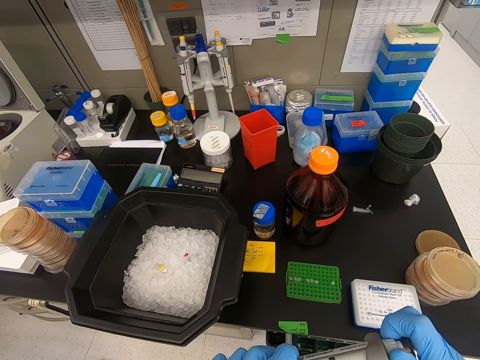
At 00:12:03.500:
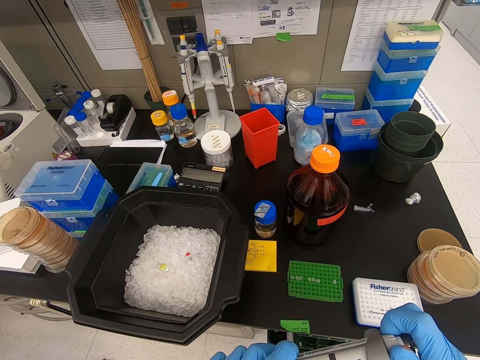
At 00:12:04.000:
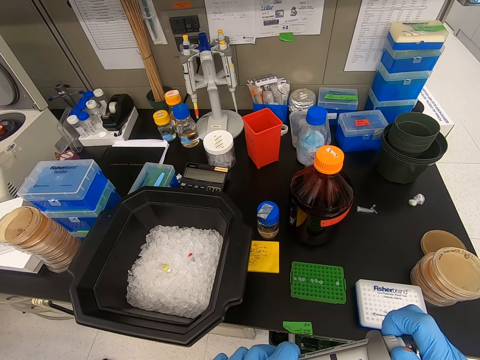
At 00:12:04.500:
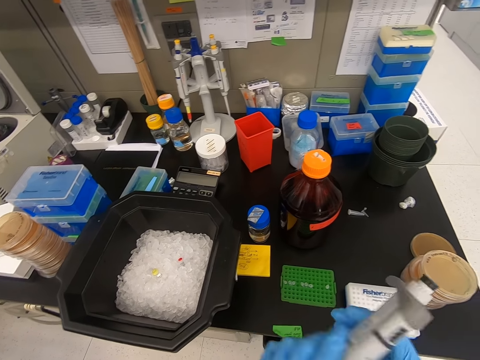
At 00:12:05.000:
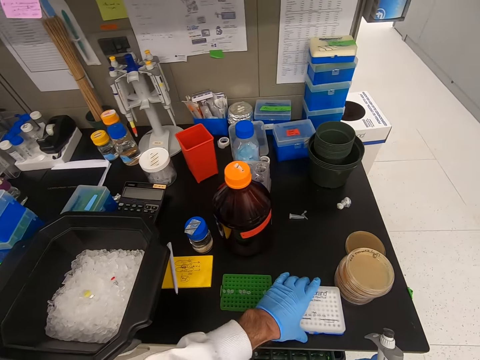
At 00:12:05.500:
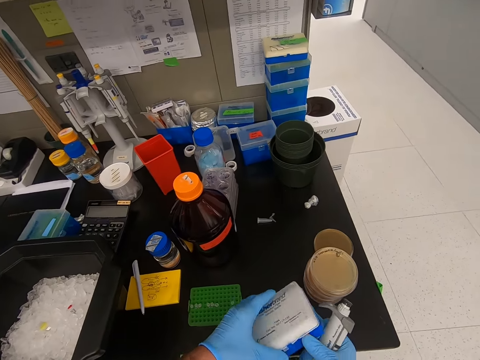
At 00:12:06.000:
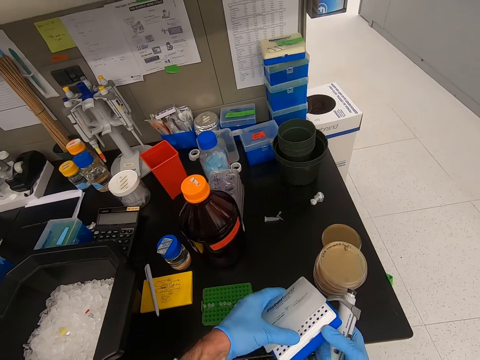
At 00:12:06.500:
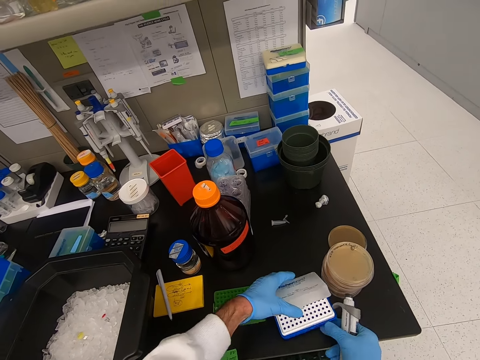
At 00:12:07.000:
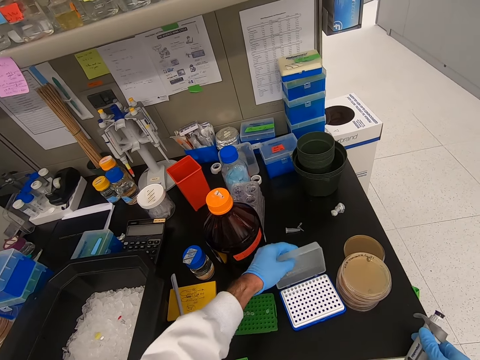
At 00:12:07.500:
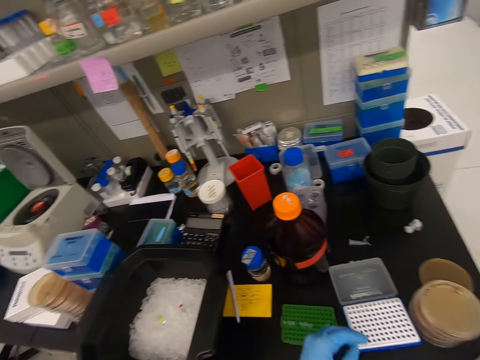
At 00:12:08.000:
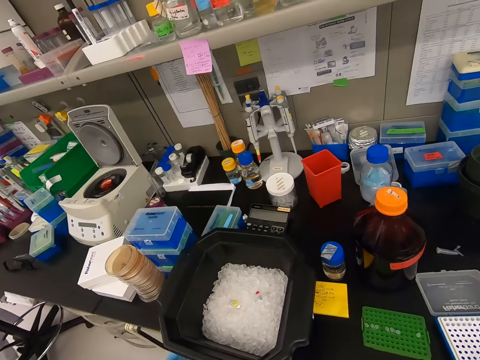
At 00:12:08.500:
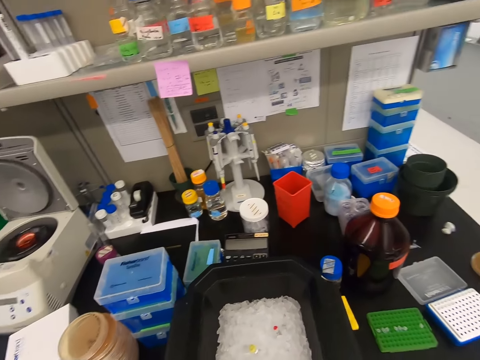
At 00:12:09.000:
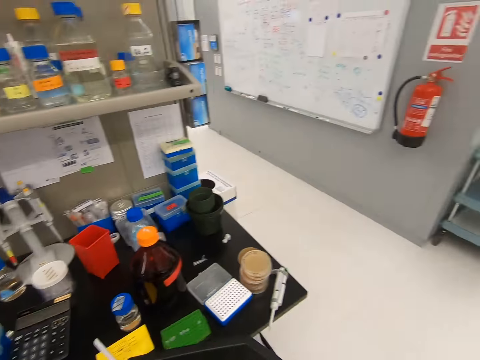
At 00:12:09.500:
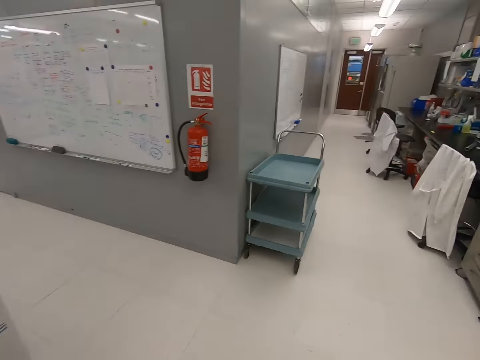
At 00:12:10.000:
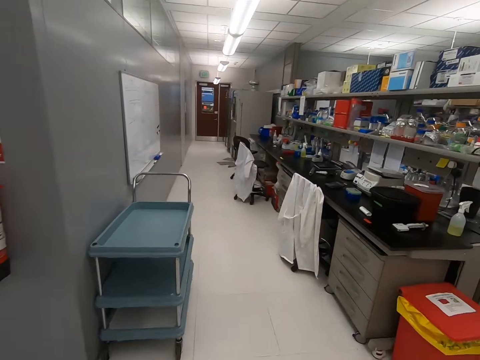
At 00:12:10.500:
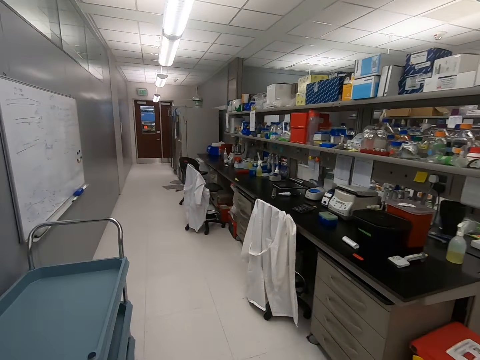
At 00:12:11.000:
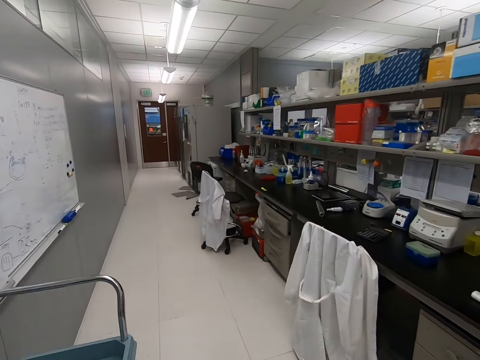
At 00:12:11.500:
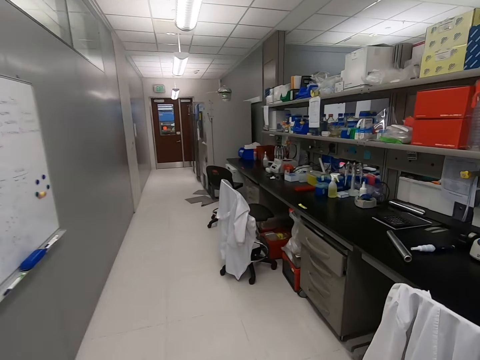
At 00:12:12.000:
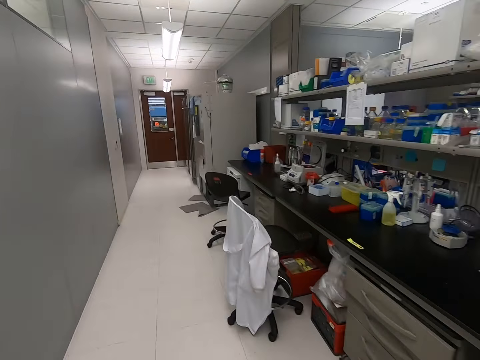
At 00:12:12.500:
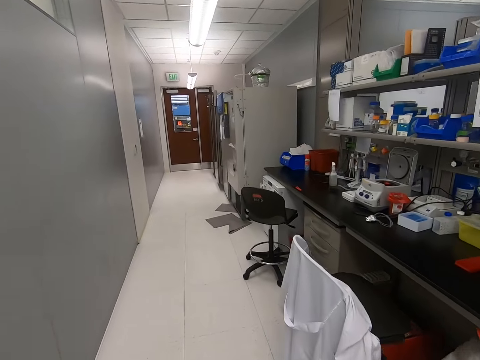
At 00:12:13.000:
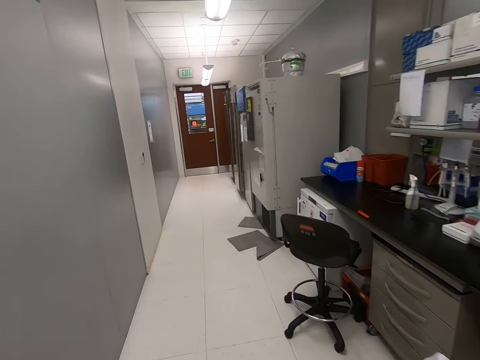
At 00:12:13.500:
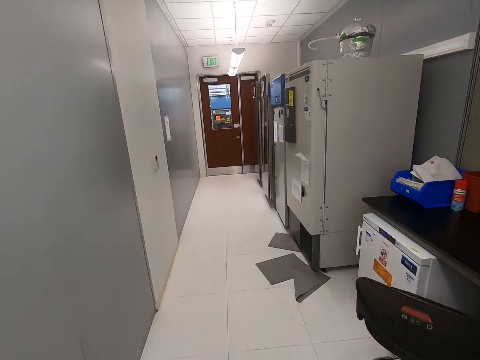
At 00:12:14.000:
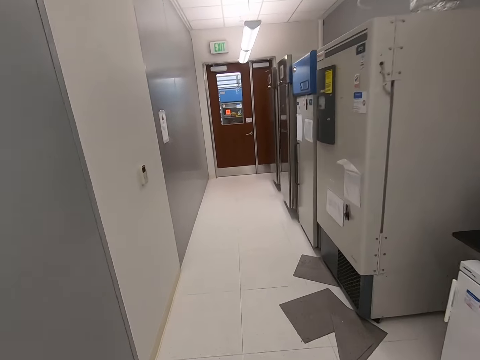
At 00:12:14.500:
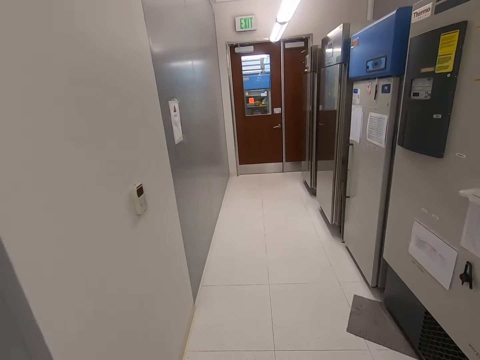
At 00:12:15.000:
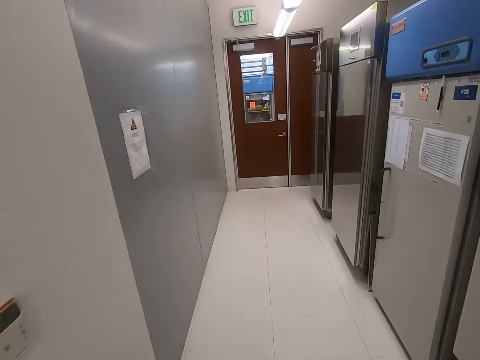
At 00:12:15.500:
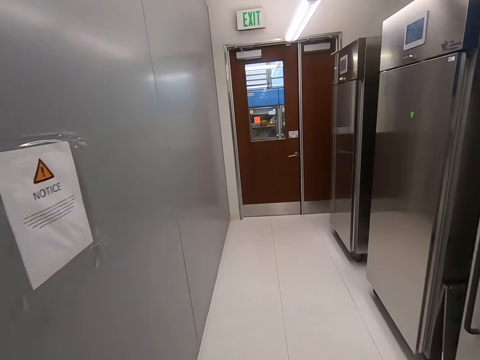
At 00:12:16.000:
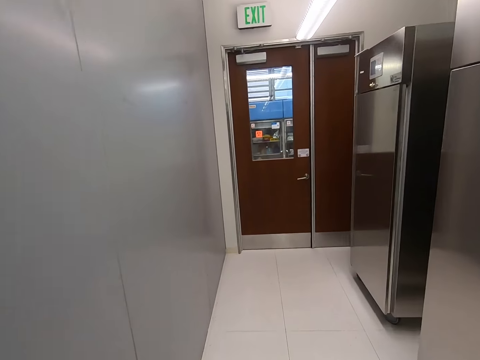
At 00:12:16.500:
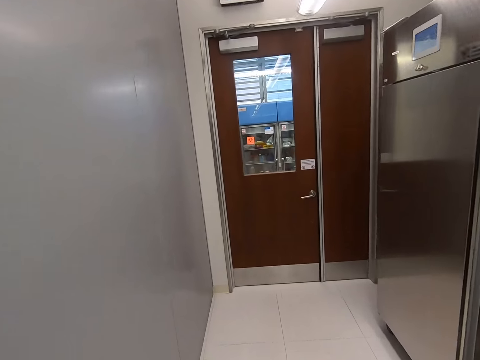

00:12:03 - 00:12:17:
The camera wearer lifts the box. They open the box. They lift the container. They walk along the corridor.

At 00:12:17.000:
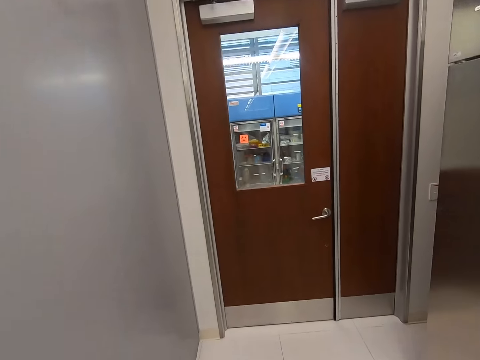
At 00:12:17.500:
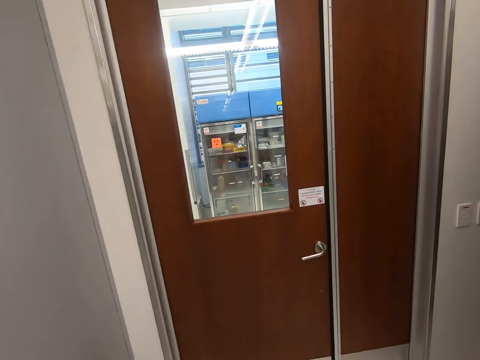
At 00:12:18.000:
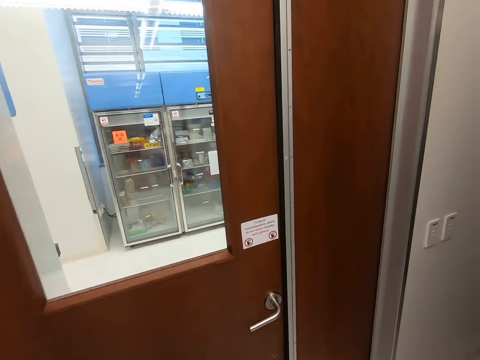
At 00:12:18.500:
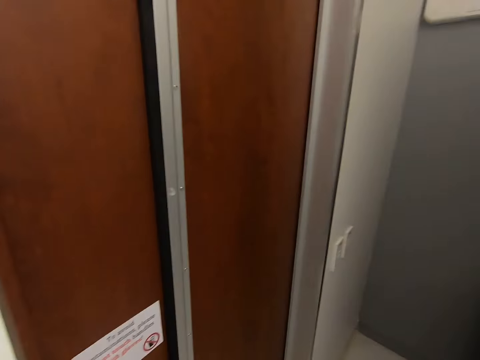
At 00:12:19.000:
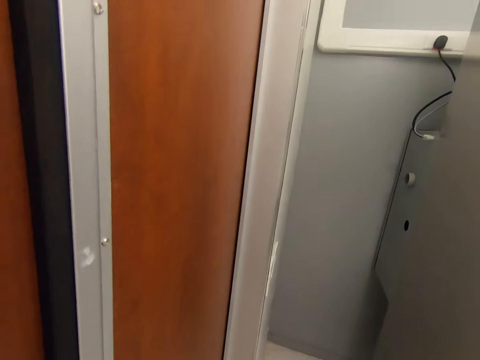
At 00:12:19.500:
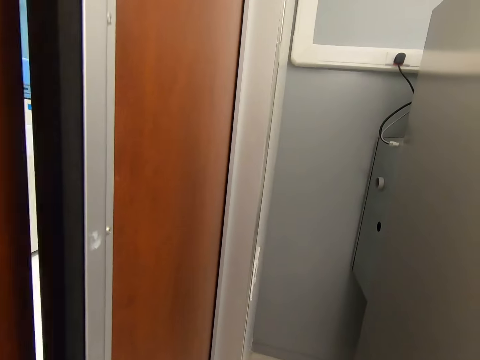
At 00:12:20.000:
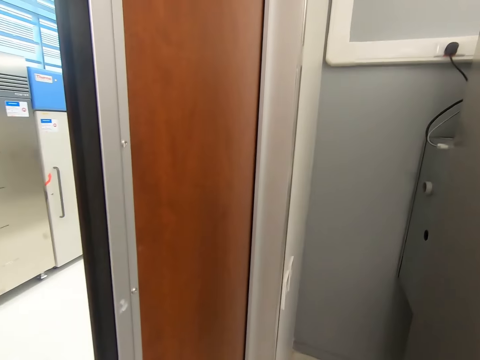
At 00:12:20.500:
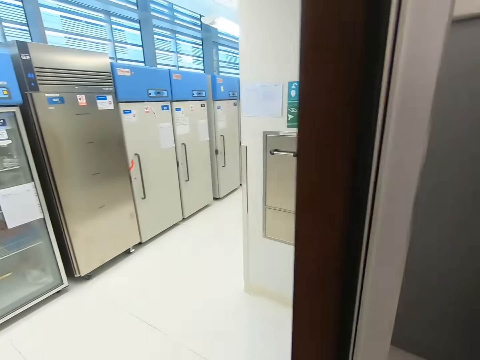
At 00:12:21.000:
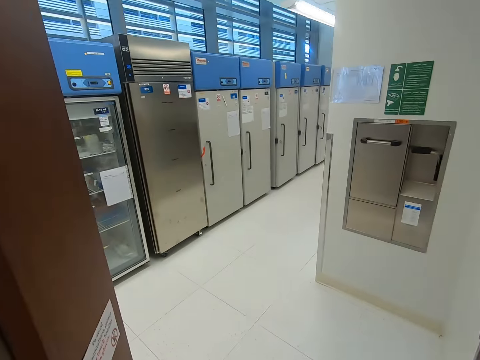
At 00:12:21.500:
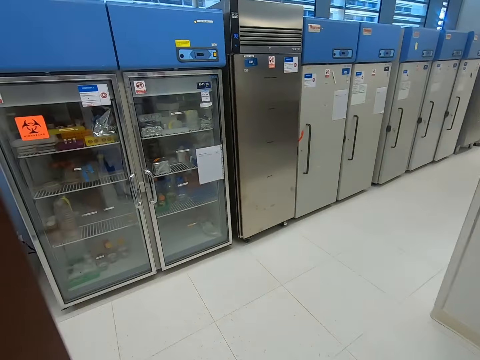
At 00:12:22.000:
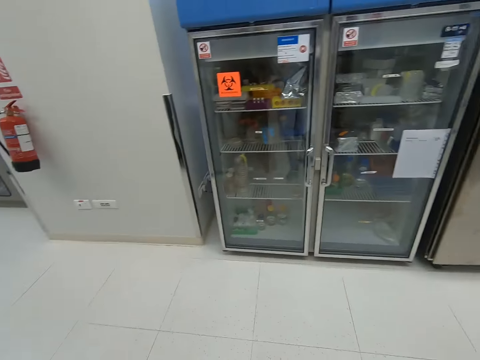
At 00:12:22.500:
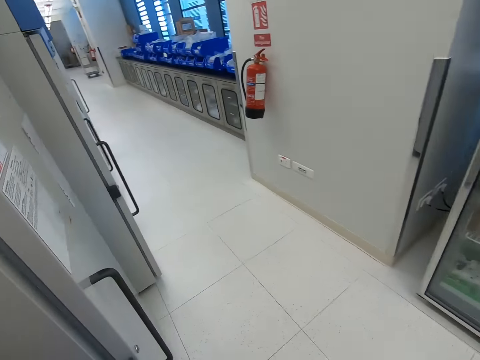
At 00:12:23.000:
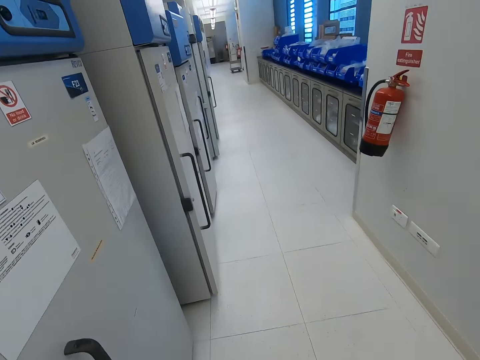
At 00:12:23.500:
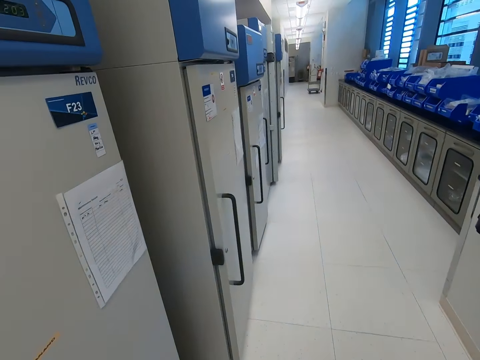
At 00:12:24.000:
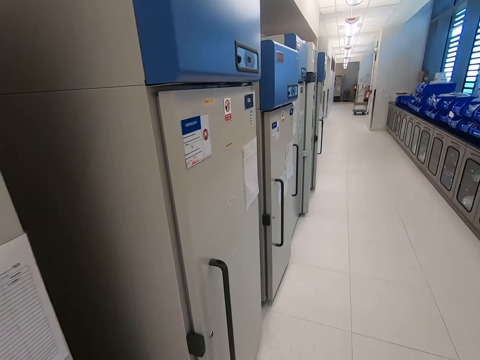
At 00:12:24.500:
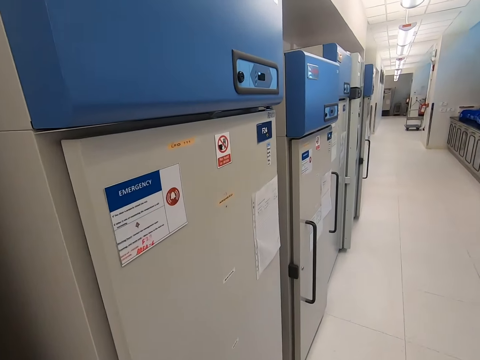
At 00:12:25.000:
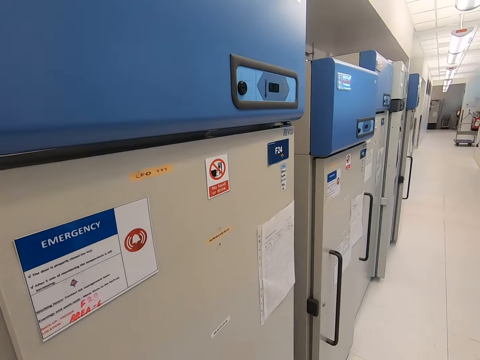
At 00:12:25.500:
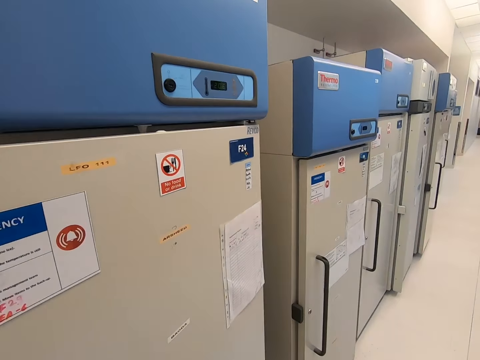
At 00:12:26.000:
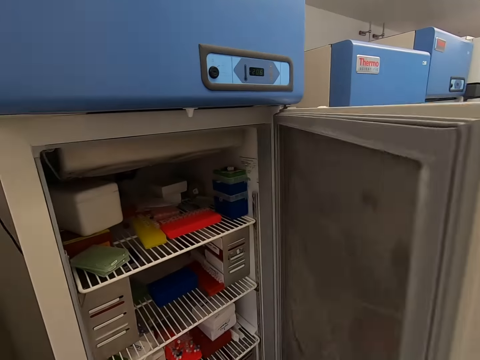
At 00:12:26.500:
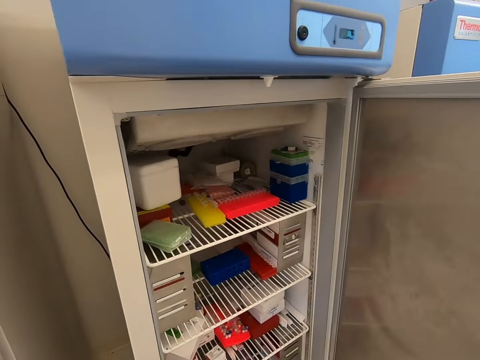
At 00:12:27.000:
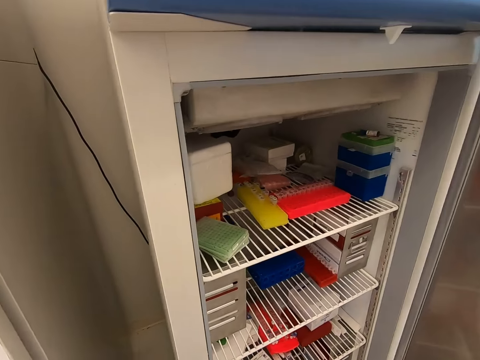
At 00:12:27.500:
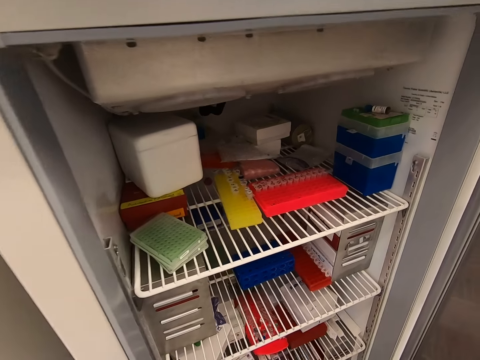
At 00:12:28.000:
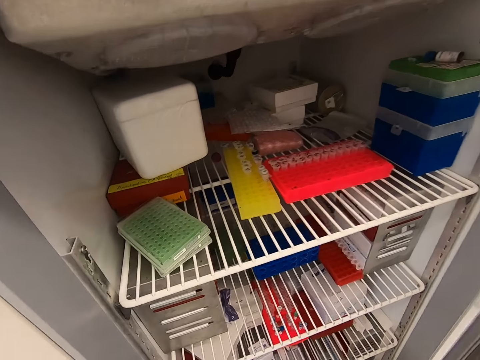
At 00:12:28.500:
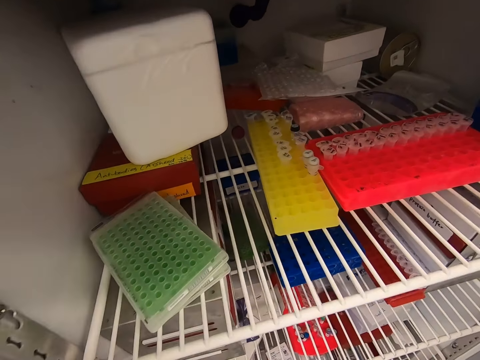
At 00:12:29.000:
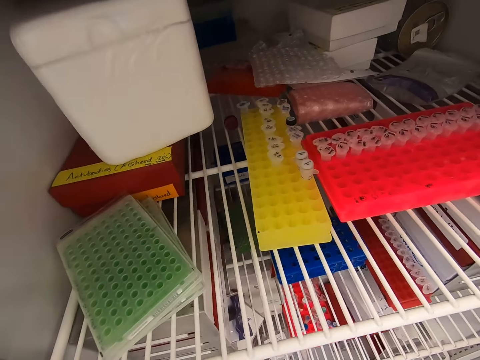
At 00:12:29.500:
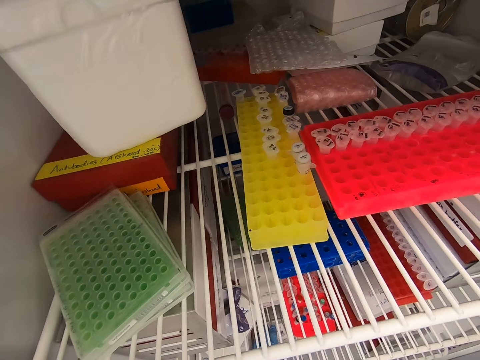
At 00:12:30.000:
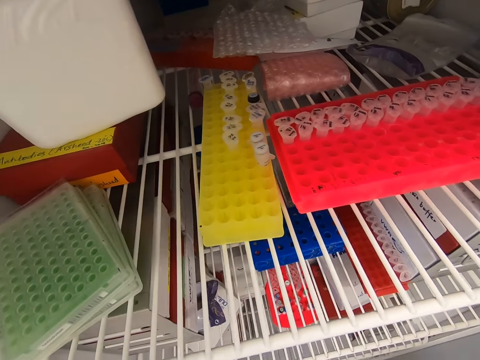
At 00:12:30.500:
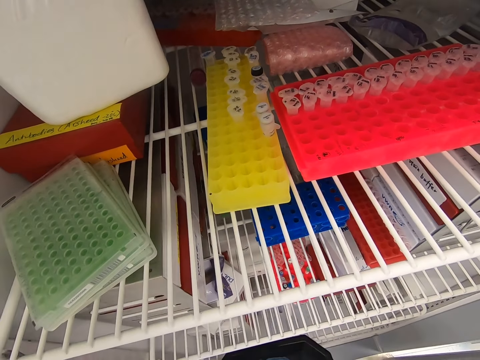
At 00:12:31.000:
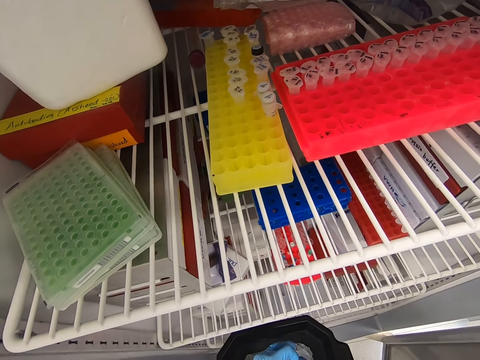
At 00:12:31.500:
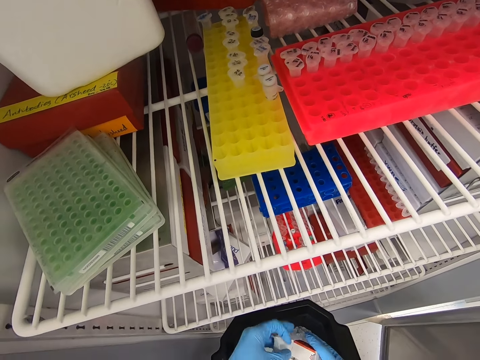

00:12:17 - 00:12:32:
The camera wearer opens the door. They walk. They close the door. They open the freezer. They look inside the freezer.
